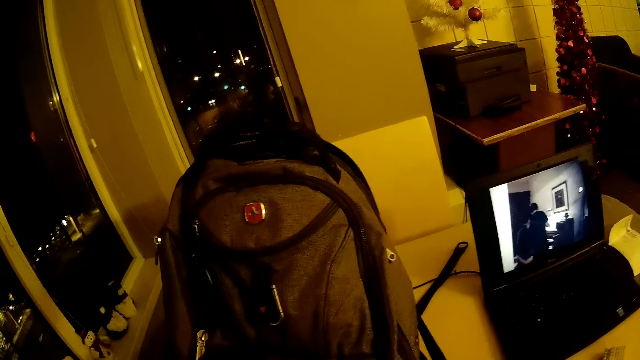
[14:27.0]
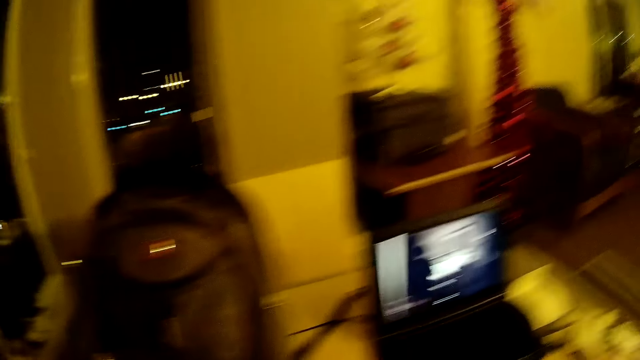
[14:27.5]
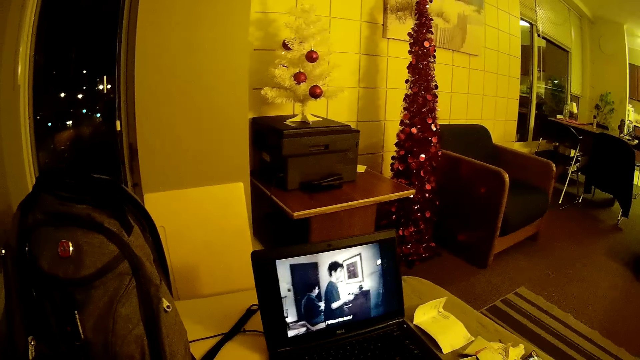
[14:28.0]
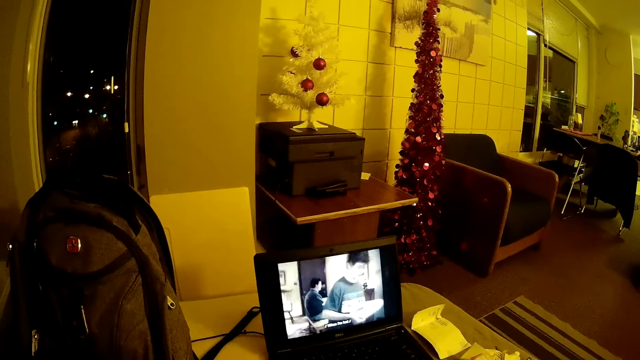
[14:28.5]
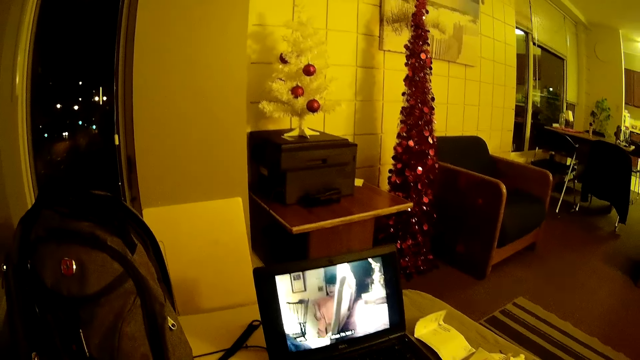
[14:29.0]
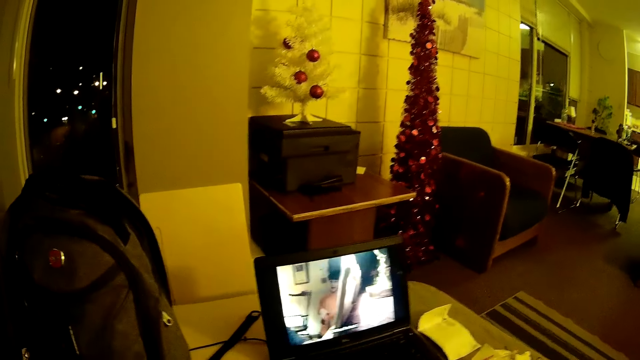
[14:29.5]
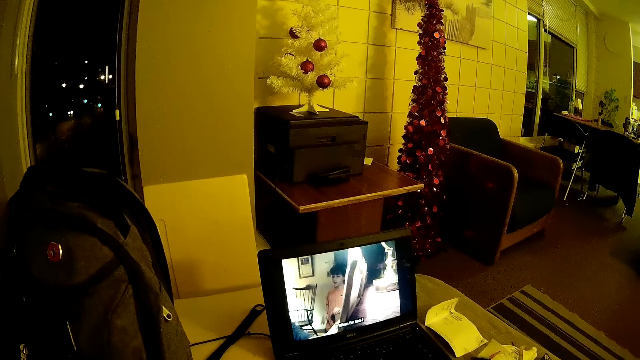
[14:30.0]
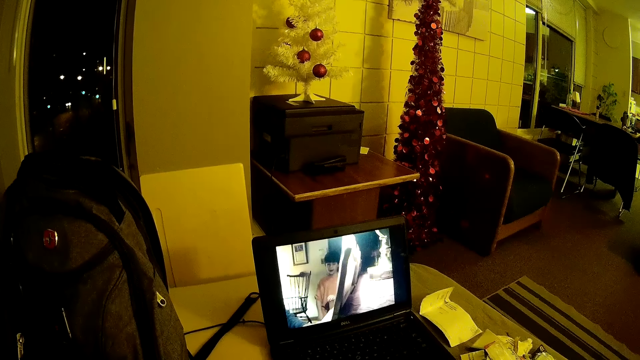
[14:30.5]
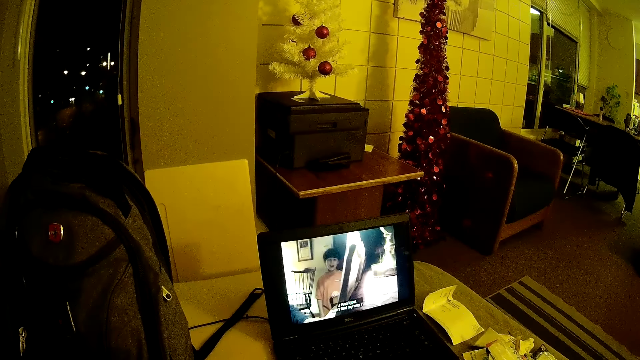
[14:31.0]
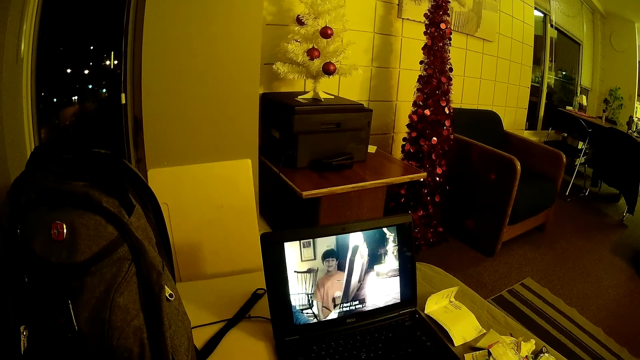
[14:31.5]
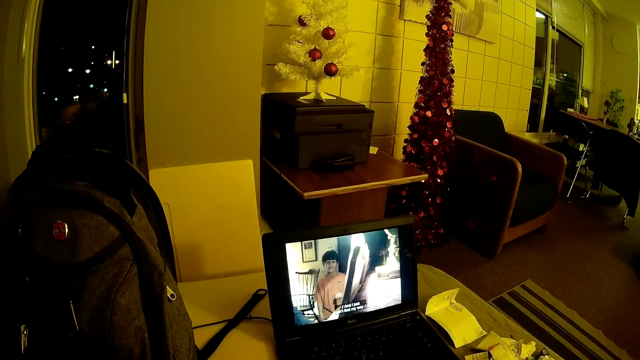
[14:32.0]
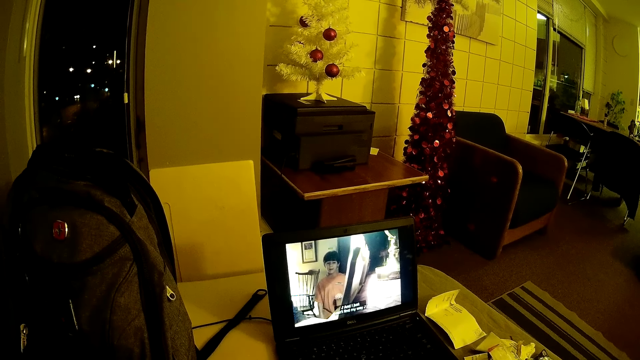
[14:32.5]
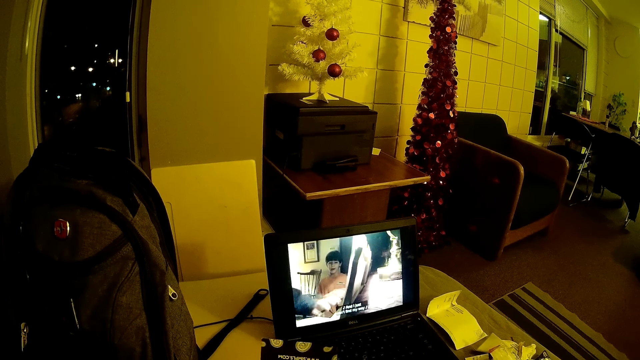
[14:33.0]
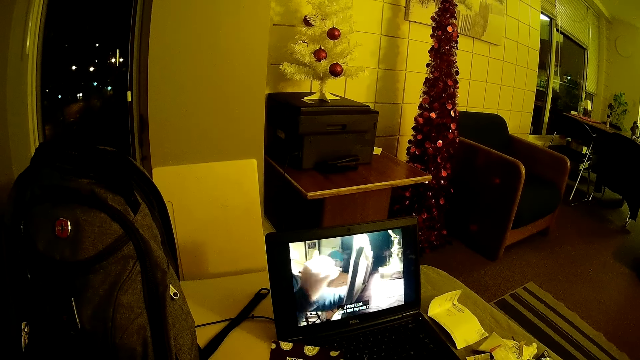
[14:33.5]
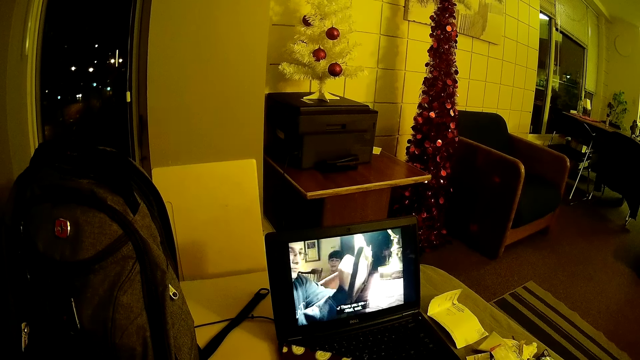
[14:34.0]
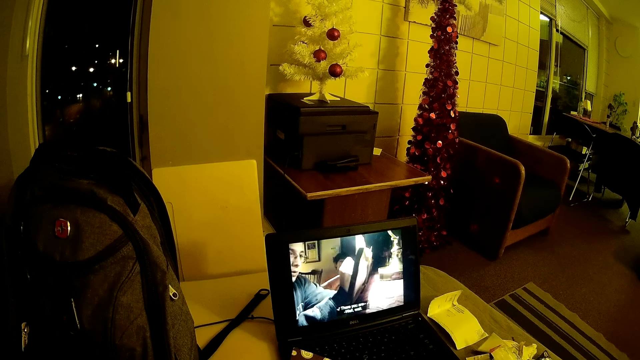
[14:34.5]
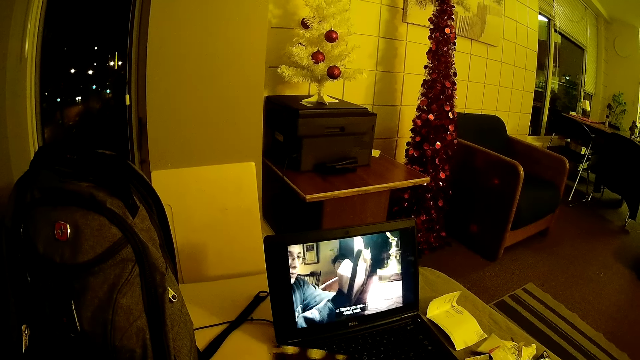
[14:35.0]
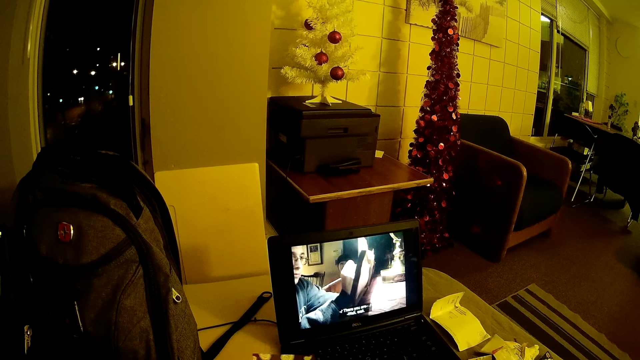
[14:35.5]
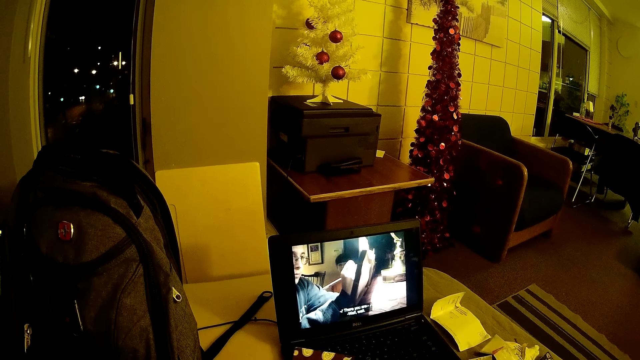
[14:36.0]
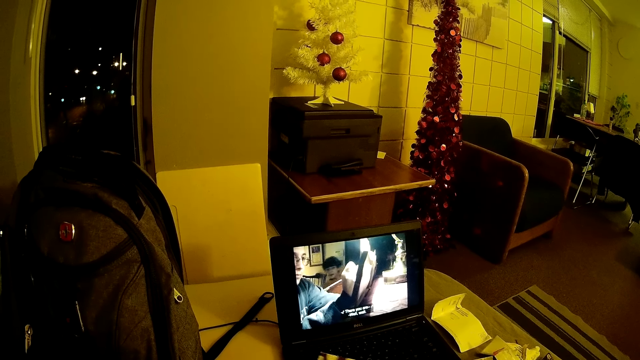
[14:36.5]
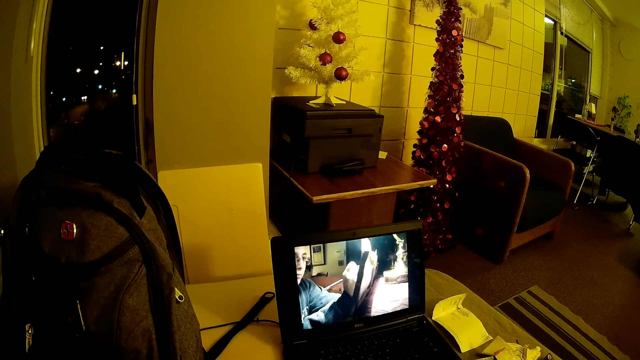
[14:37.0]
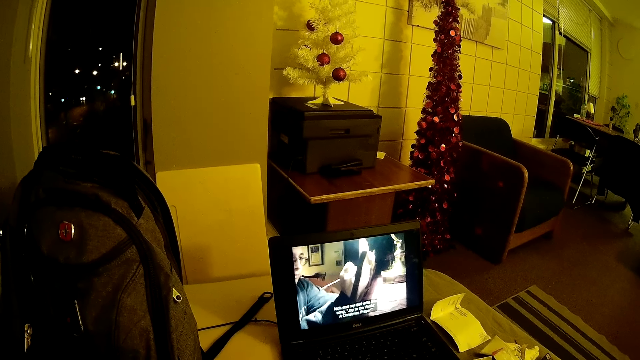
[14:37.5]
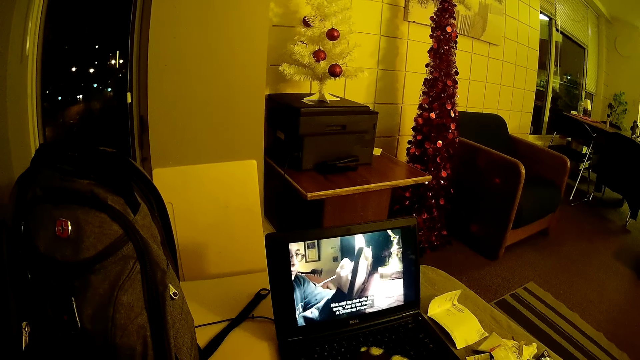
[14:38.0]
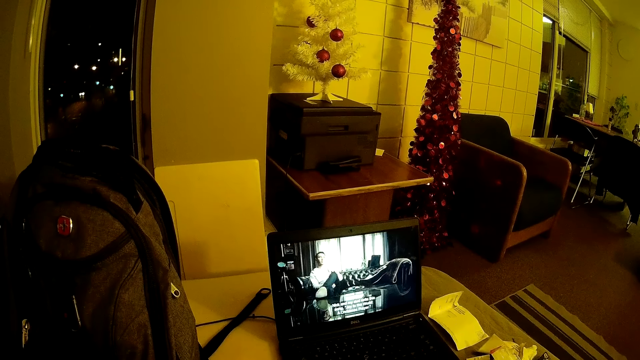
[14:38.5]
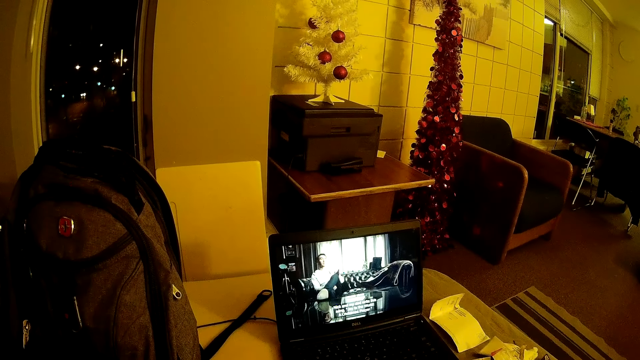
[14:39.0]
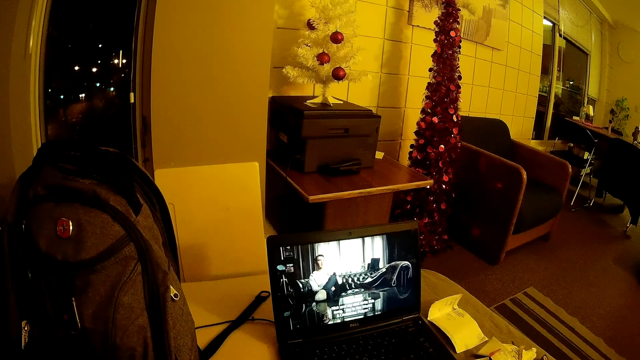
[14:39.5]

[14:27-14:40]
The camera wearer looks around the room. They watch a movie on the laptop. They hold a paper.

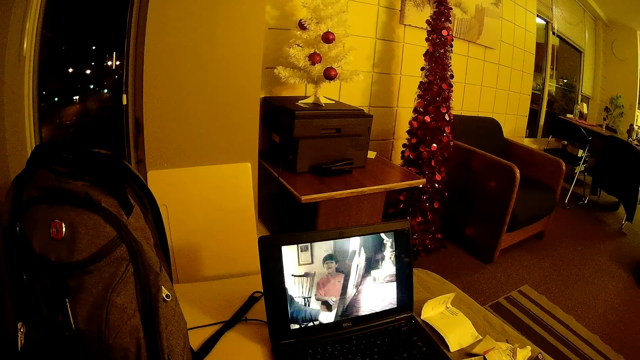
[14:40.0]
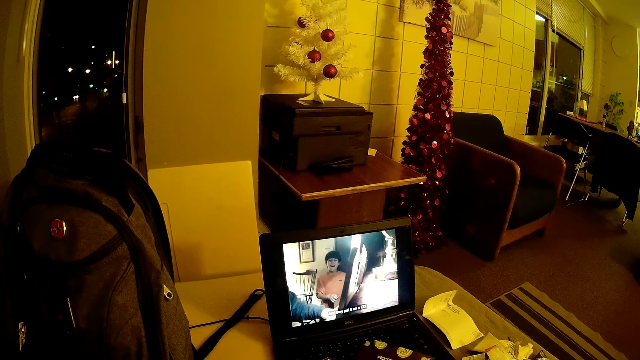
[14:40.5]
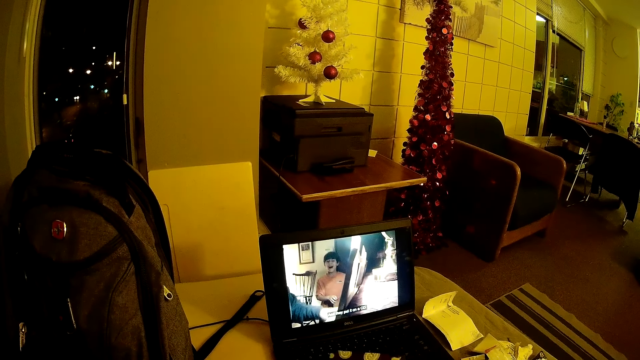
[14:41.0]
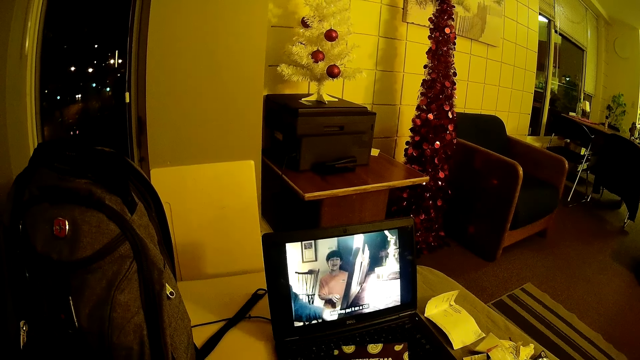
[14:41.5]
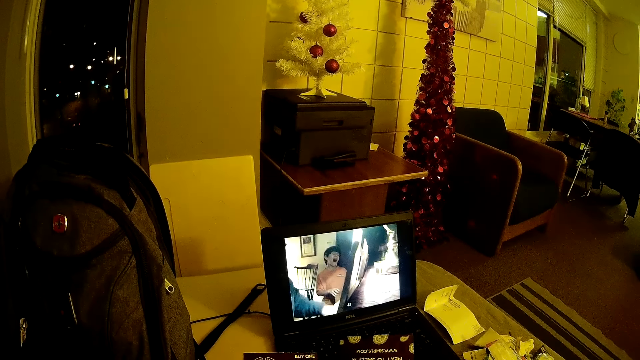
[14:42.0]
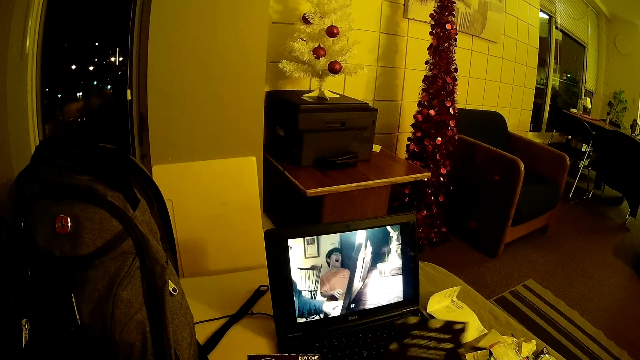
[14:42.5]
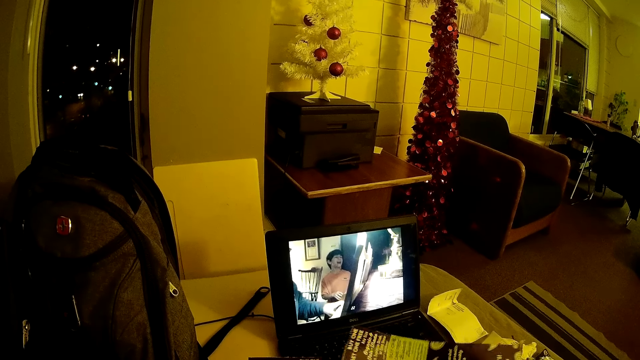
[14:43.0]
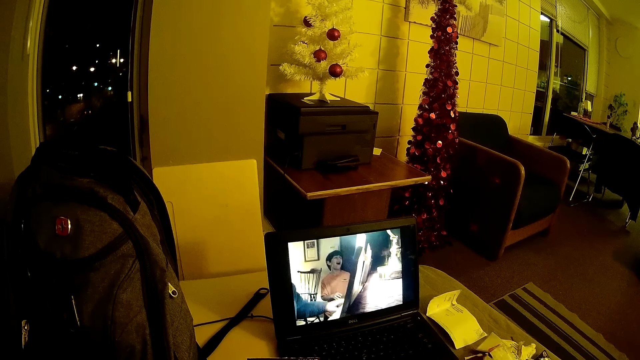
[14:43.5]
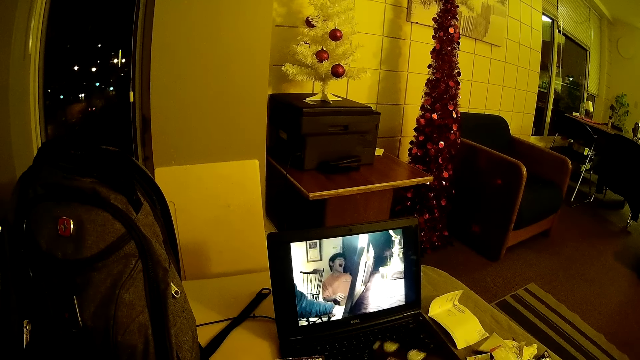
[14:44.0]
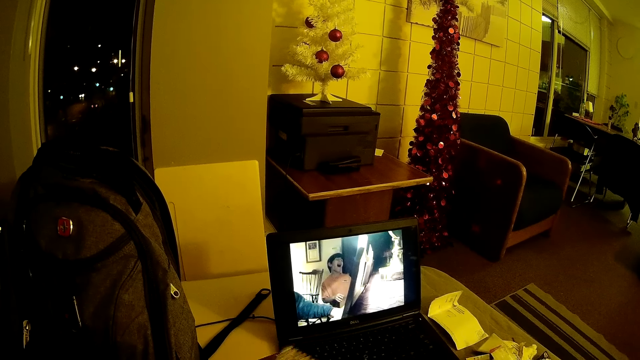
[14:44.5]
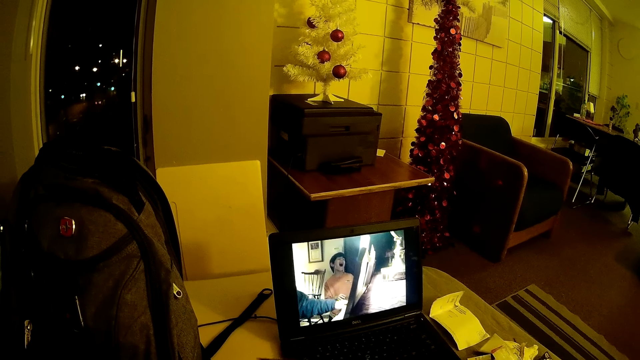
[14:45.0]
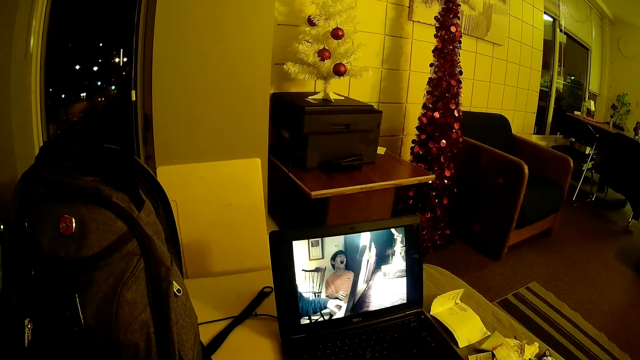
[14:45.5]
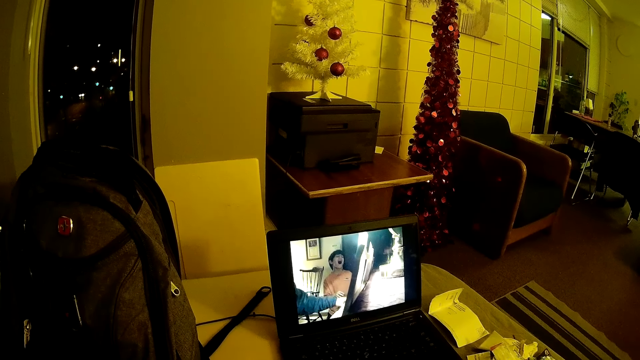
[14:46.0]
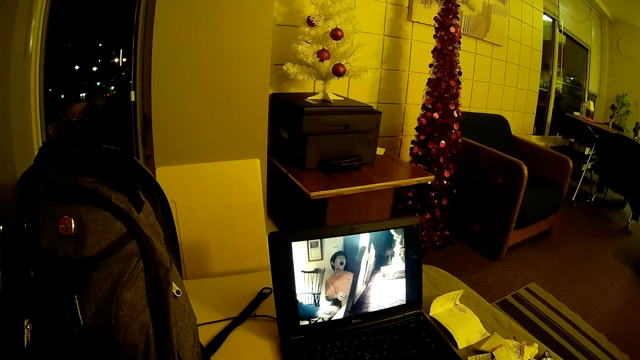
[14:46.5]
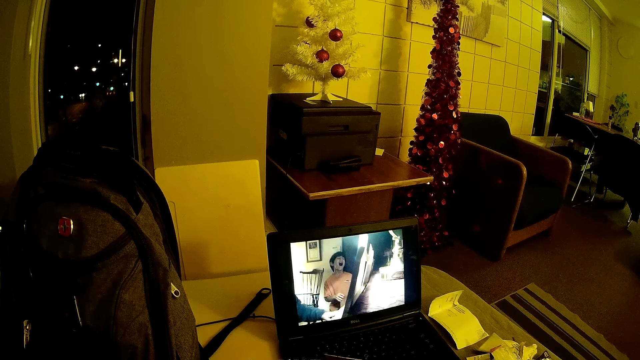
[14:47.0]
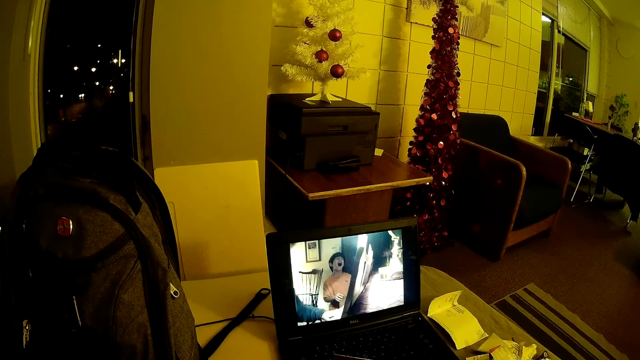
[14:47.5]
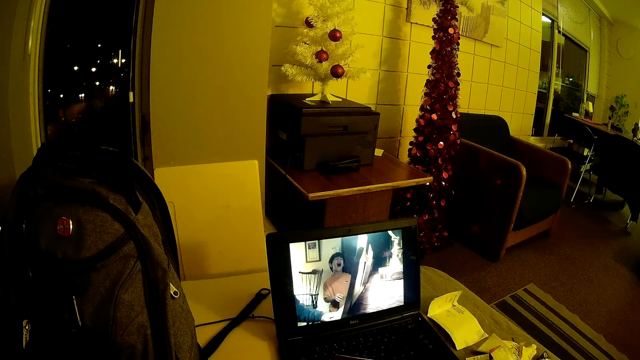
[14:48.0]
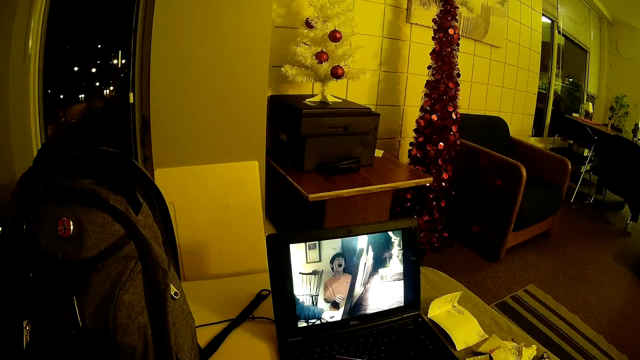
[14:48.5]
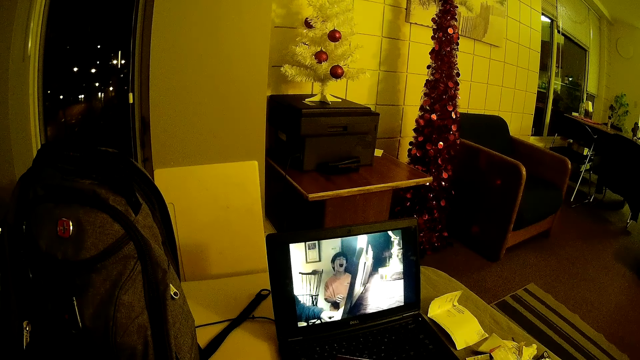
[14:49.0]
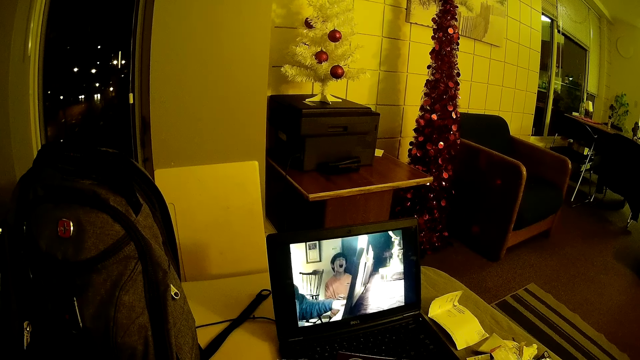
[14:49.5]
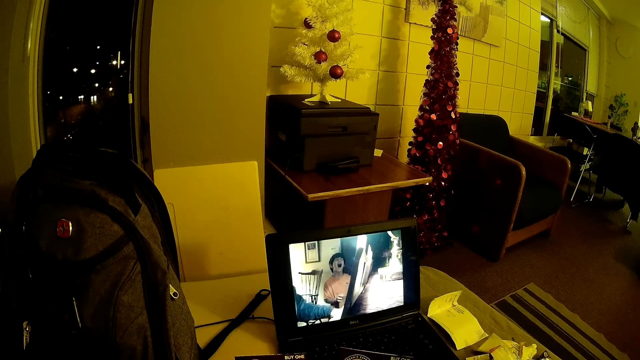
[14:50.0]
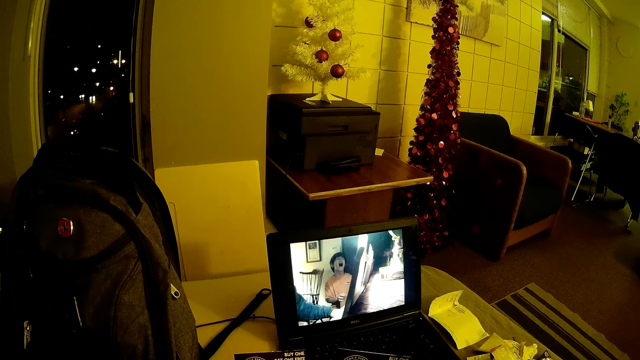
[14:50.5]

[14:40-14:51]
The camera wearer holds paper with his hands.
